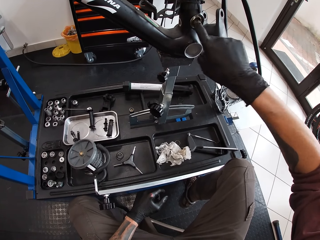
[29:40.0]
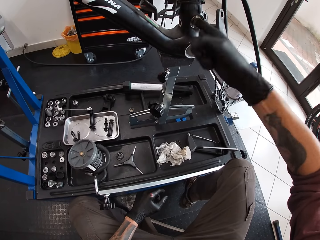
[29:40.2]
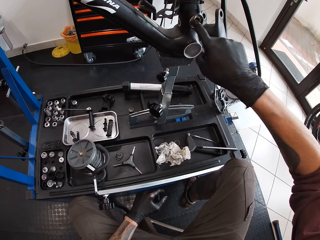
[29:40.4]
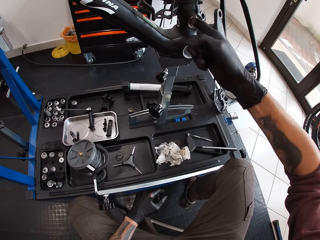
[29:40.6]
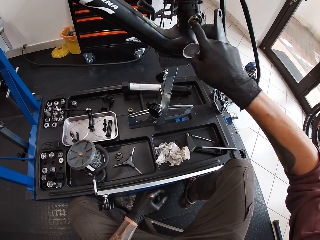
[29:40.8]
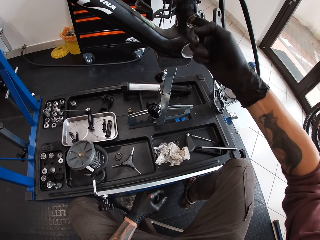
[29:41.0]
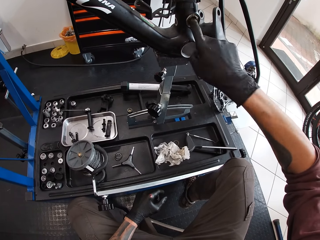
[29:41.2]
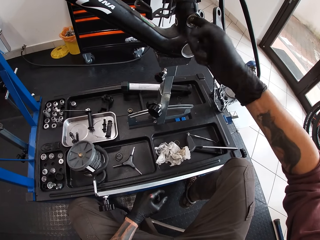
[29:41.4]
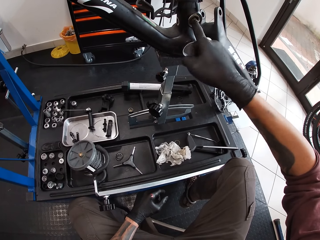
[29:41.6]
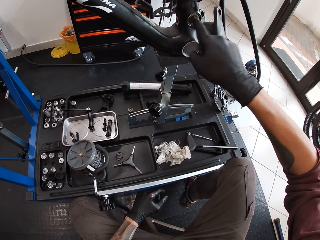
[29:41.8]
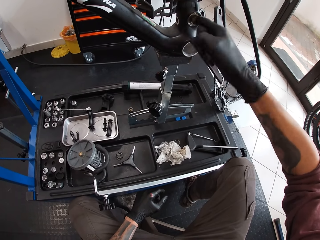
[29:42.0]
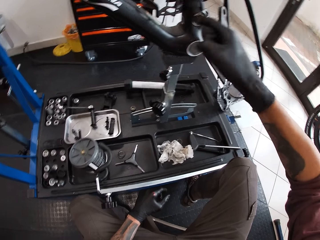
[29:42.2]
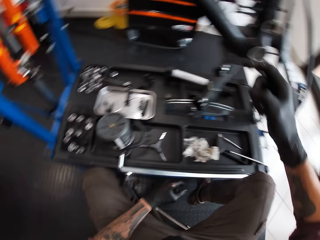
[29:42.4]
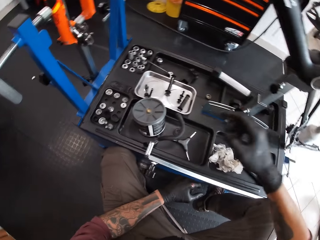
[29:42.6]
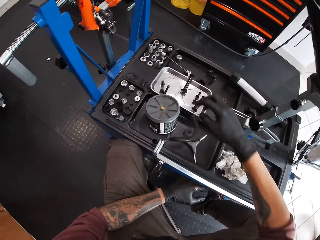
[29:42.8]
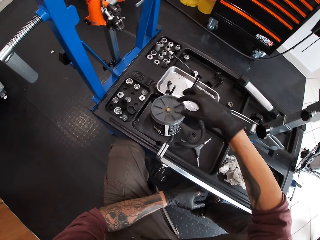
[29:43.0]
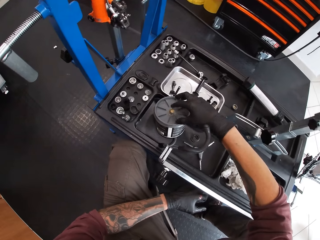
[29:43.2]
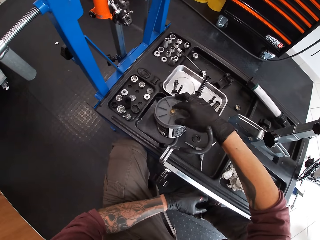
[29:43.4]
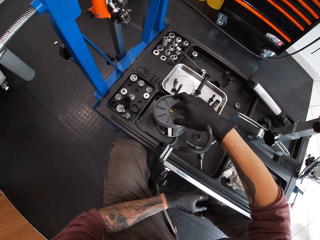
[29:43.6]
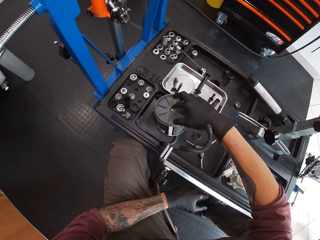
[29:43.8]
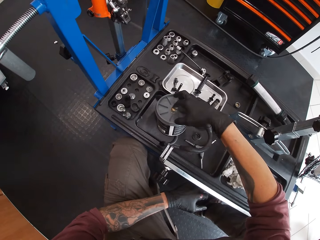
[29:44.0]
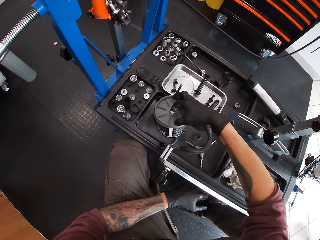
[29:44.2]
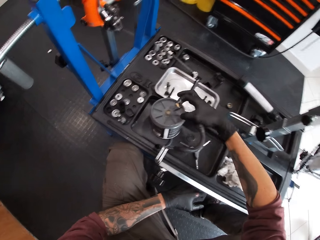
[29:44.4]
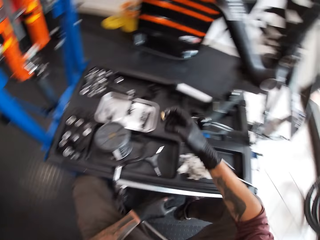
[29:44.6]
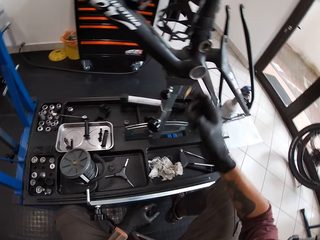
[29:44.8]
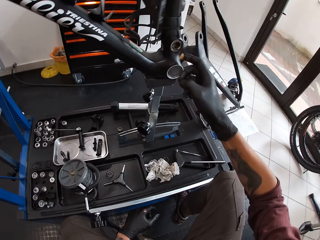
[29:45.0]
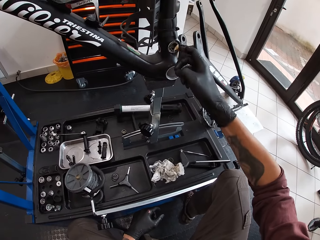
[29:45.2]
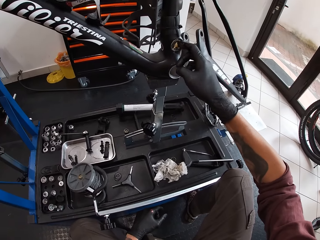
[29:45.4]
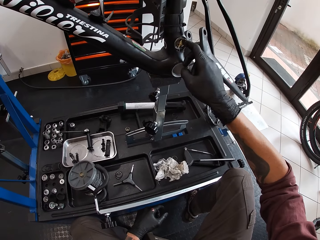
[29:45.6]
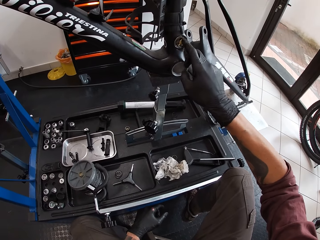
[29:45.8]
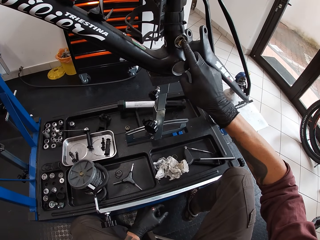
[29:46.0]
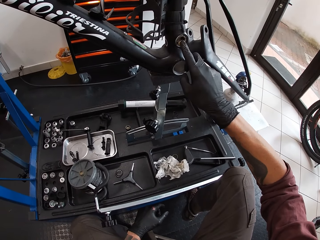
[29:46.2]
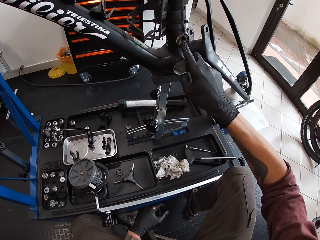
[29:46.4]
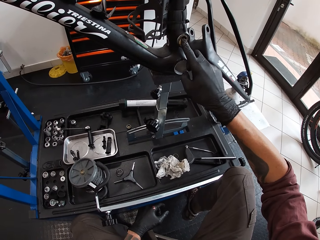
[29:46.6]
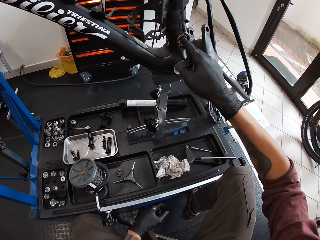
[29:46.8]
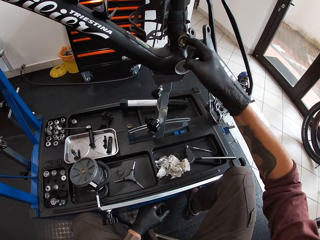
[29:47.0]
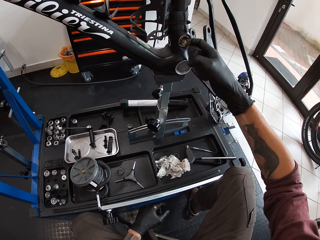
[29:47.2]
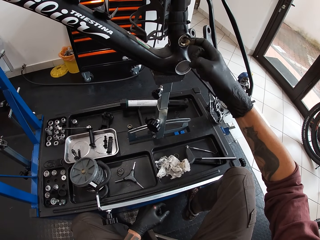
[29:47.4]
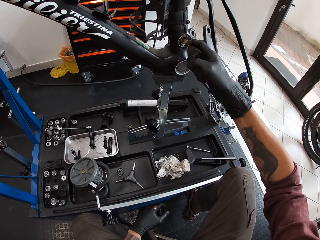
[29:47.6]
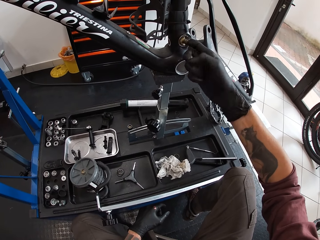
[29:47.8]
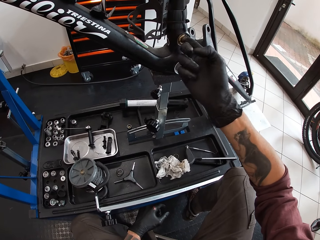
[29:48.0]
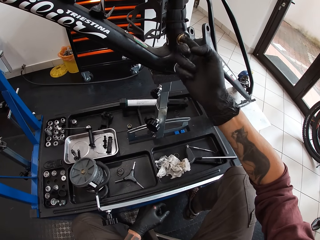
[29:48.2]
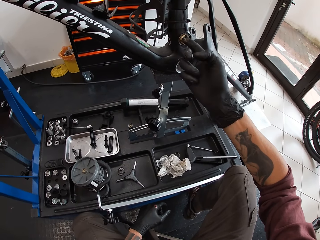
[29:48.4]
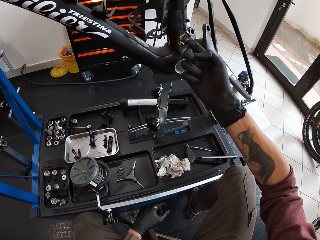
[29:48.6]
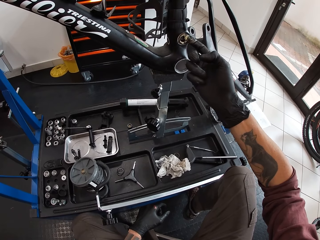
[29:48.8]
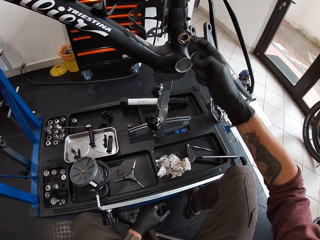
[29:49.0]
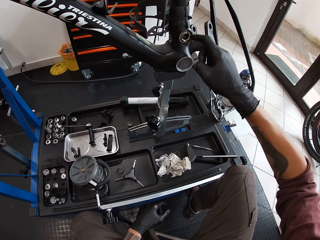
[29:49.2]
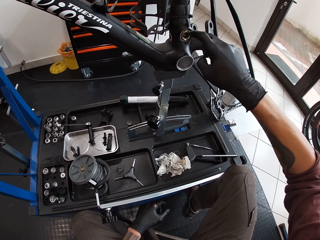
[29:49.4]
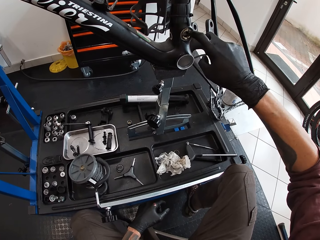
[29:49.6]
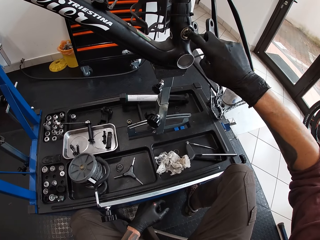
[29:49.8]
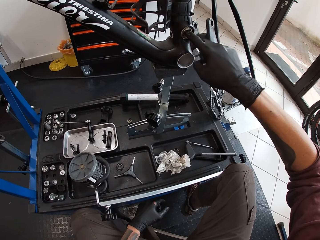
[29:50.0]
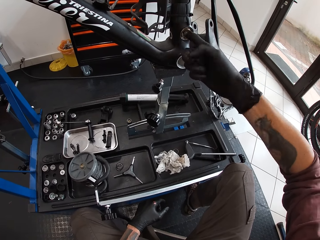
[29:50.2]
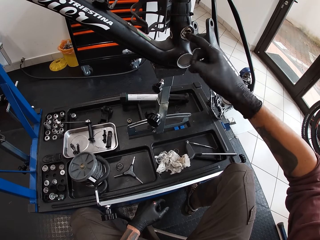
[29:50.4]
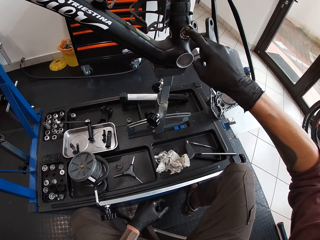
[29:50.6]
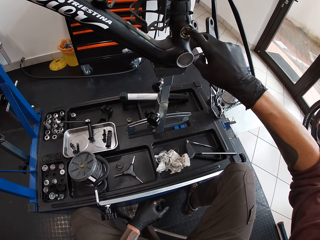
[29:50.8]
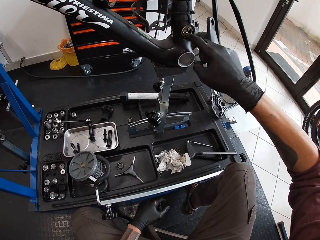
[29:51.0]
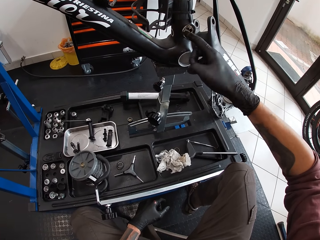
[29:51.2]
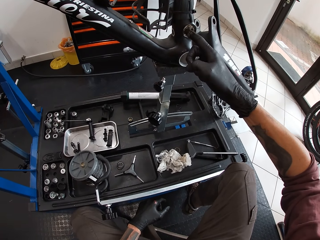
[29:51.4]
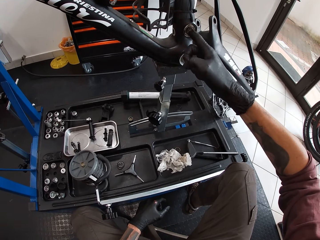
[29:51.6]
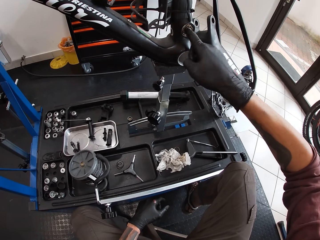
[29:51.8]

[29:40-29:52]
The camera wearer tightens a nut on a bicycle. He takes grease from the grease container on the work bench with his right index finger. He applies the grease in his right index finger on the bearing in the crank spider.

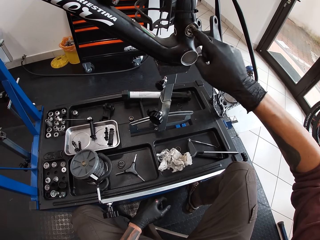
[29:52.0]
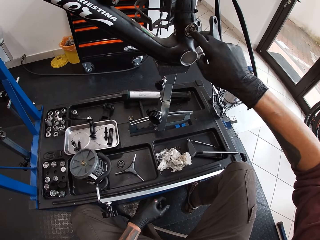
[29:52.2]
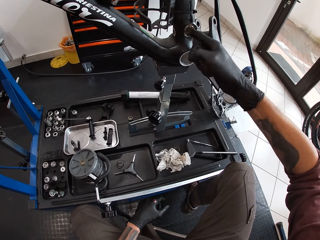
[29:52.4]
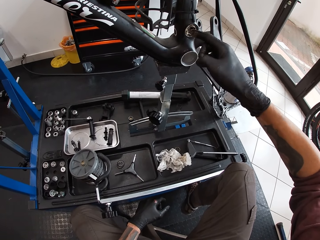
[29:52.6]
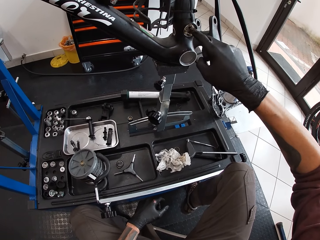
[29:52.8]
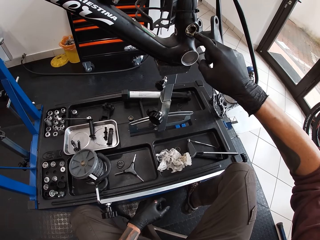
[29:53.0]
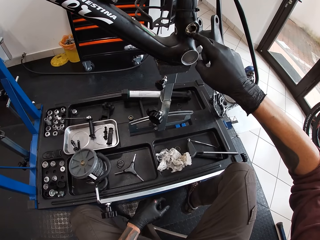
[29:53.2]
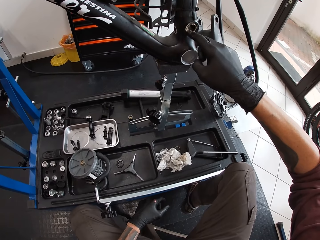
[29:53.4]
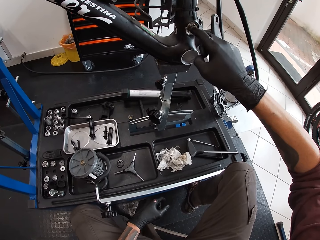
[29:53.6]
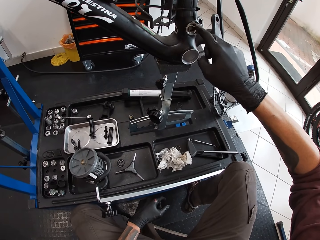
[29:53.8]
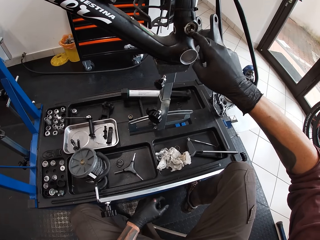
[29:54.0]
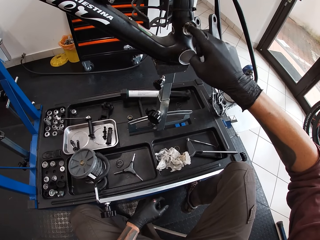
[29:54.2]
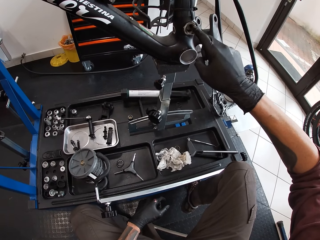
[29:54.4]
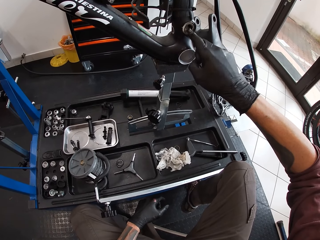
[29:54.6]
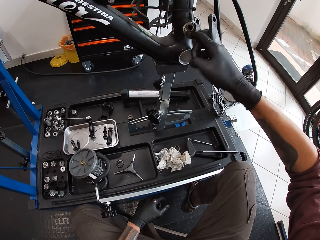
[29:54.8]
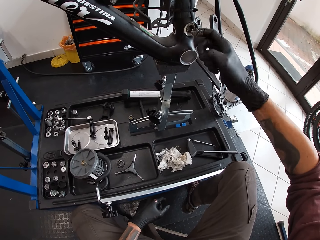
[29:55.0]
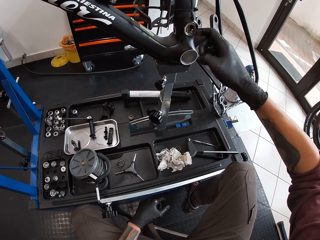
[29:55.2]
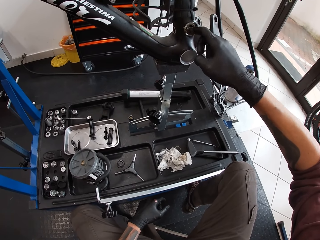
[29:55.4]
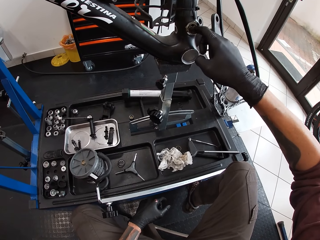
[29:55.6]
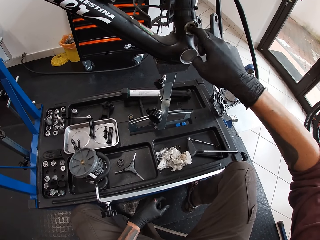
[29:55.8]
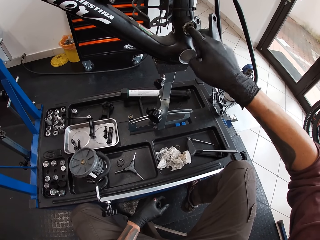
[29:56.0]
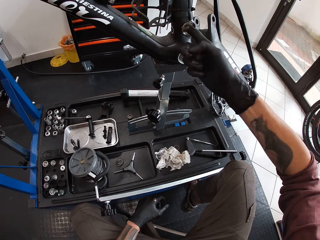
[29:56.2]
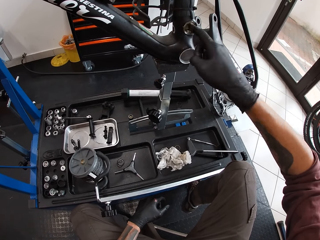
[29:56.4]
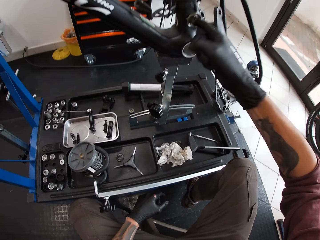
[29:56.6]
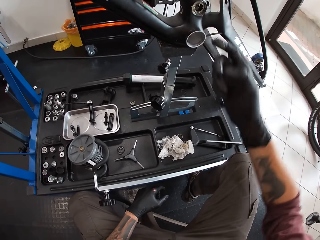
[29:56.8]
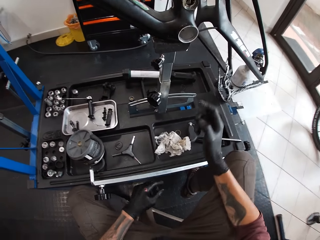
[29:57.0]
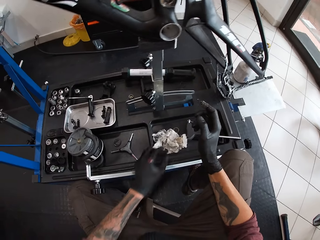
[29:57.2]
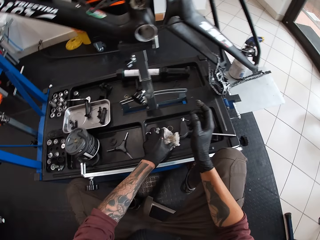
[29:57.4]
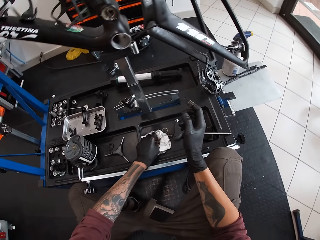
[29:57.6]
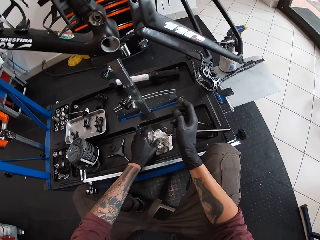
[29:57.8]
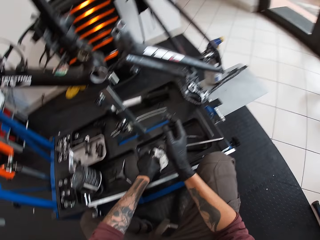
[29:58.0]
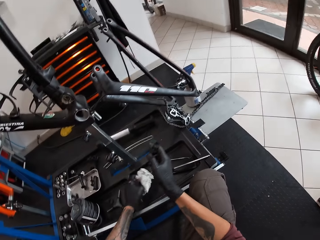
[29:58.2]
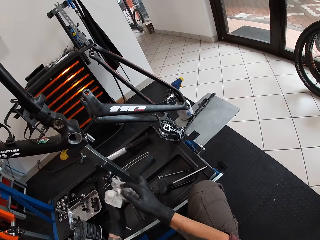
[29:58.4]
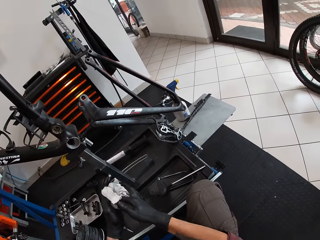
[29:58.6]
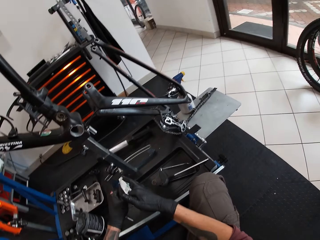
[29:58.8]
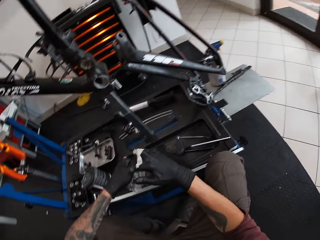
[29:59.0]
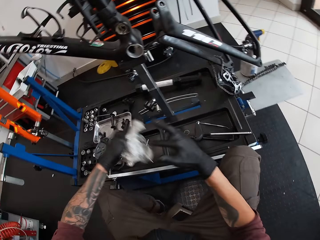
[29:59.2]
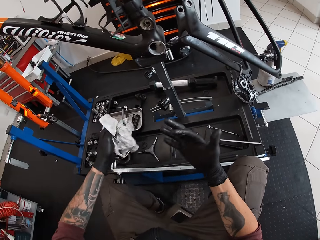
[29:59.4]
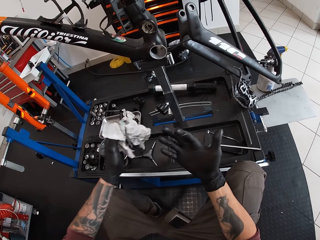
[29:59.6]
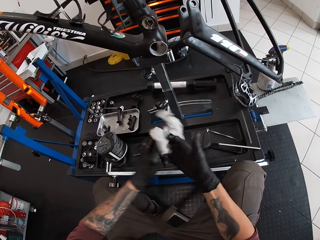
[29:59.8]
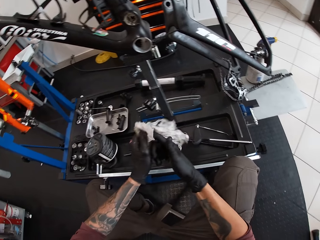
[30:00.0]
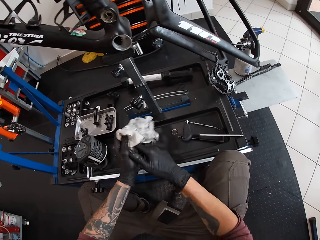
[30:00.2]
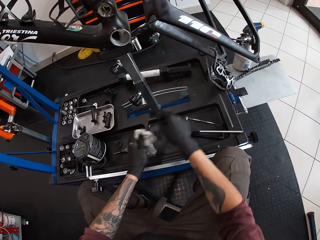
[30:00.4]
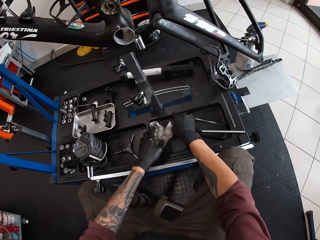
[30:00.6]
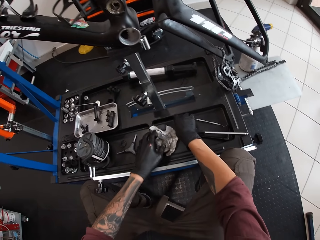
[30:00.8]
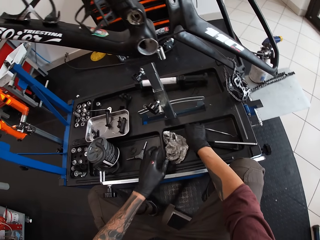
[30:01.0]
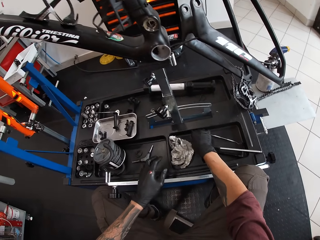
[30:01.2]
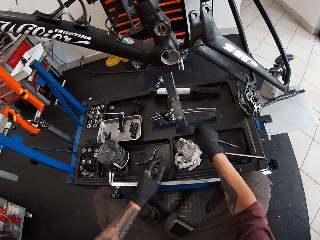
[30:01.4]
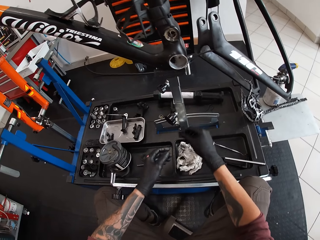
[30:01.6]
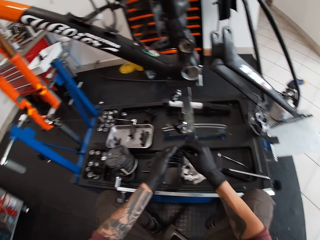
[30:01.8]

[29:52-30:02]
The camera wearer rubs his left hand on a wipe on the work bench. He picks up the wipe from the work bench with his left hand. He cleans his hands with the wipe. He picks up a bicycle bearing from the work bench with his right hand. He drops the wipe on the work bench with his left hand.
